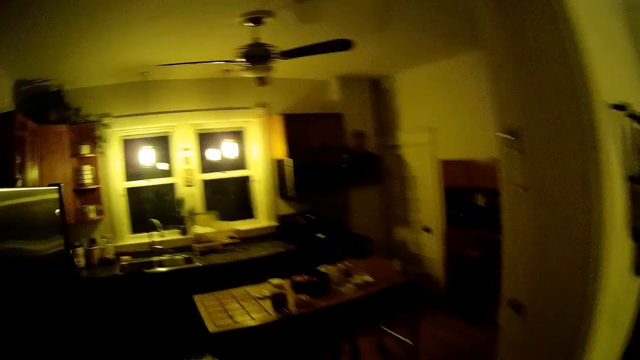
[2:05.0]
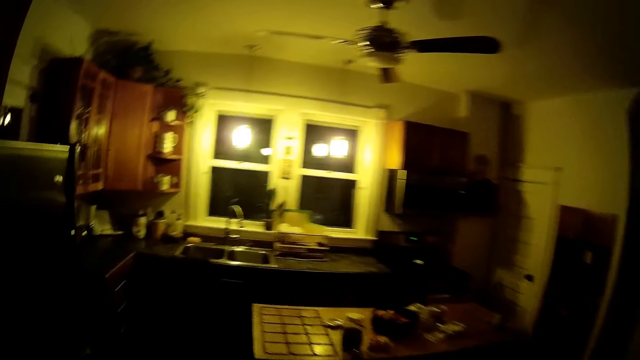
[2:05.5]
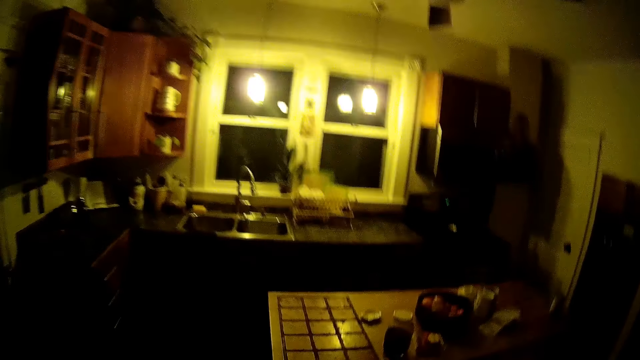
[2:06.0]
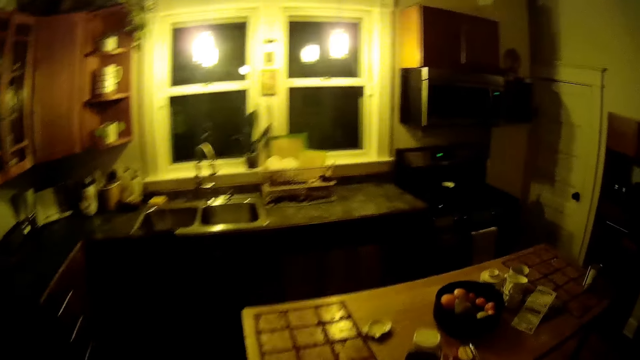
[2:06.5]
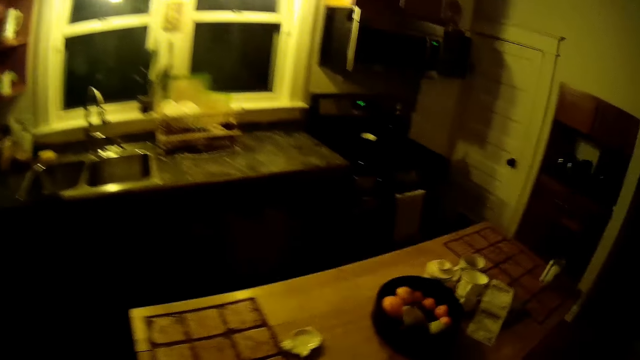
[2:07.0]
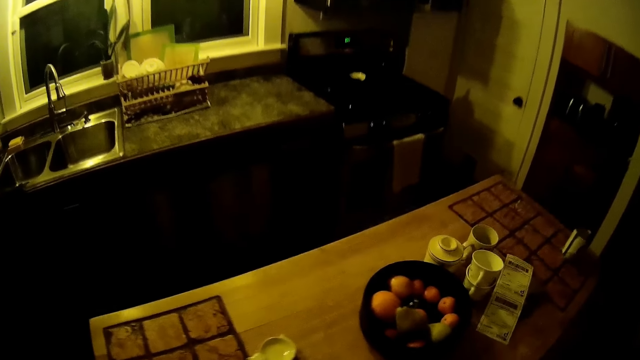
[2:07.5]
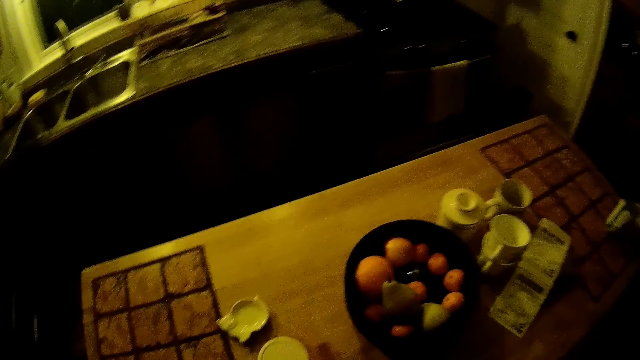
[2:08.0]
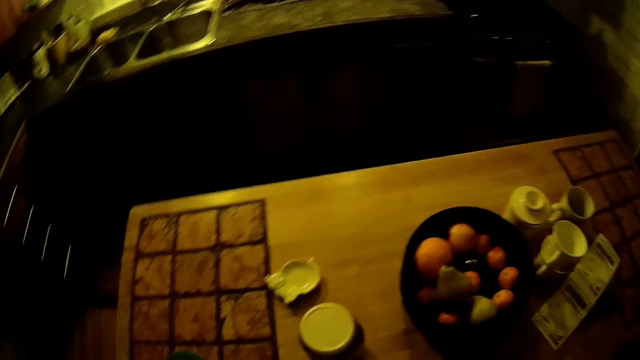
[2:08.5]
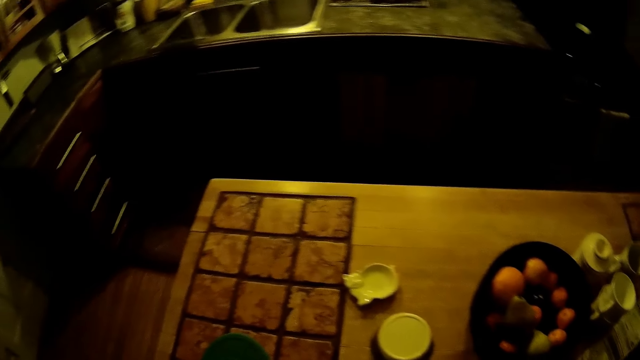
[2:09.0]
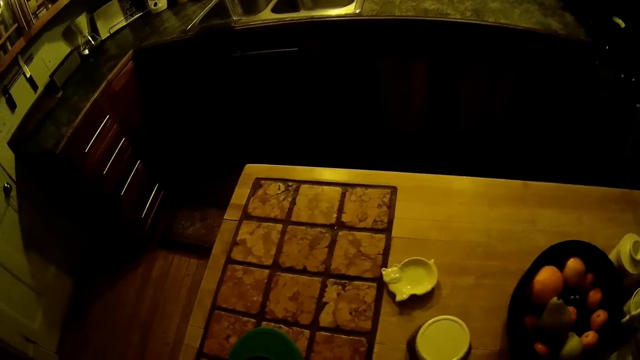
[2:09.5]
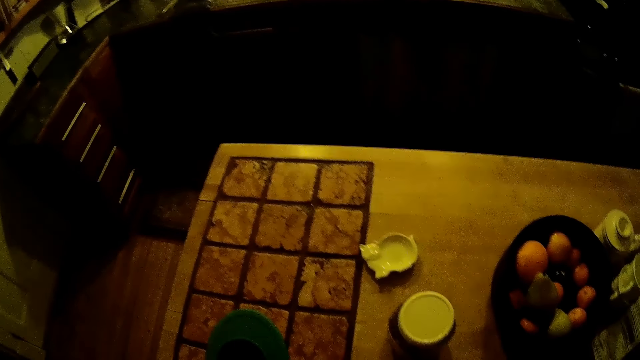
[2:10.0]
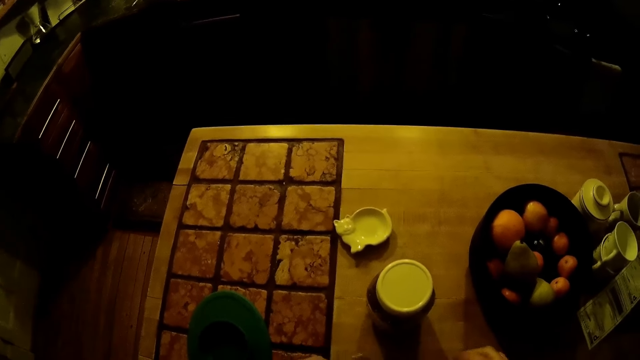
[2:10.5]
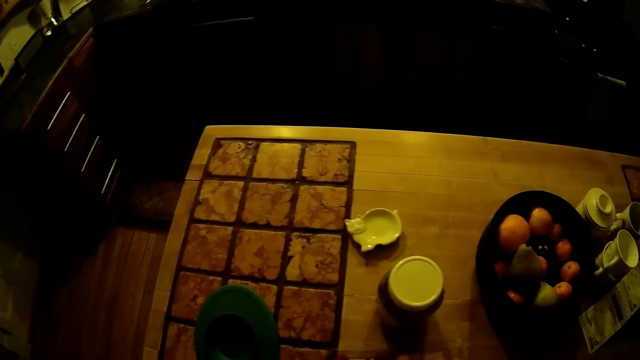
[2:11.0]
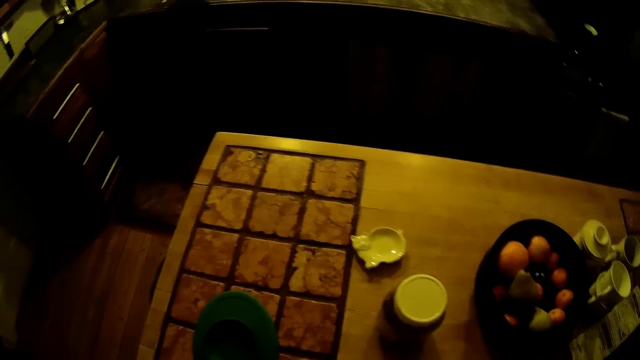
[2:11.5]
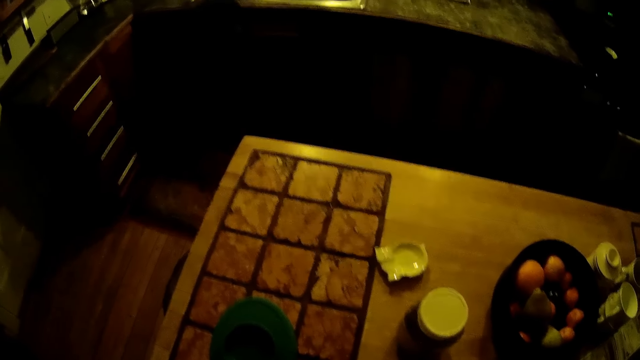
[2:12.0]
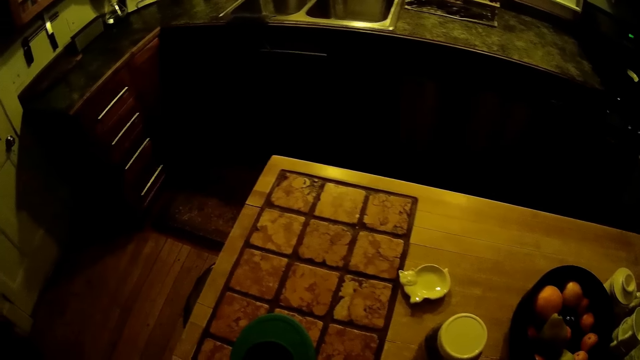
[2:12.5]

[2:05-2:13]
The camera wearer walks in the house. They open the packet of strawberries on the kitchen table with both hands.

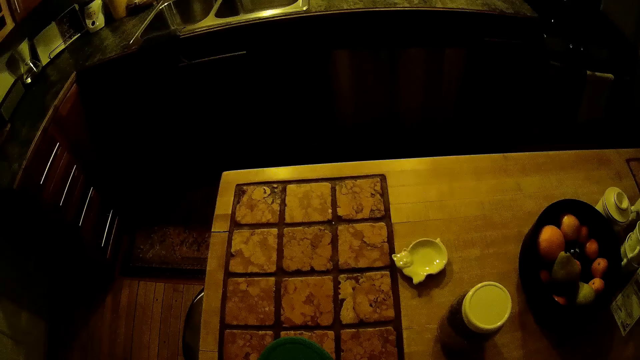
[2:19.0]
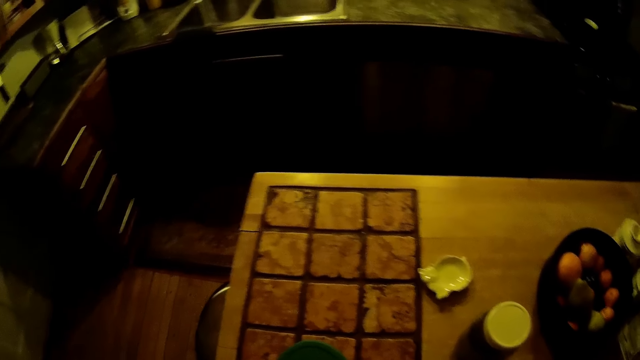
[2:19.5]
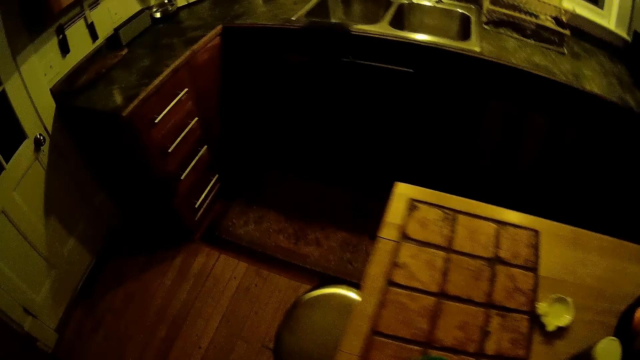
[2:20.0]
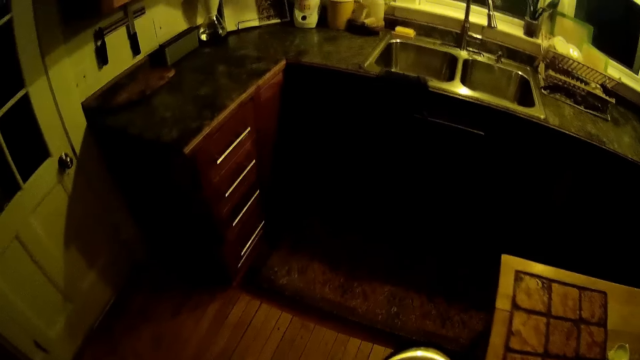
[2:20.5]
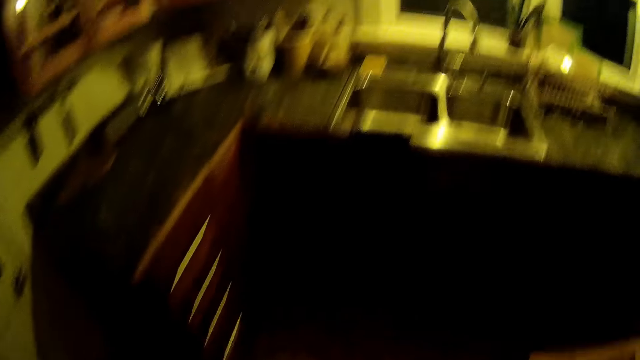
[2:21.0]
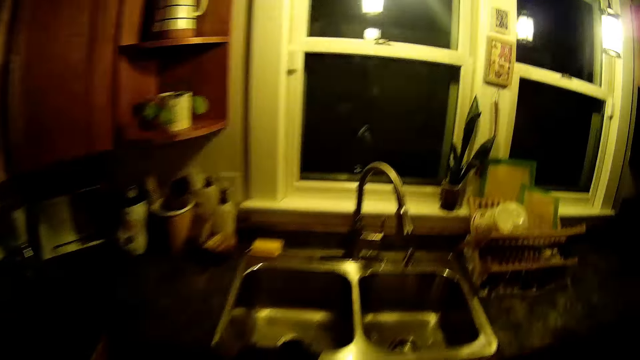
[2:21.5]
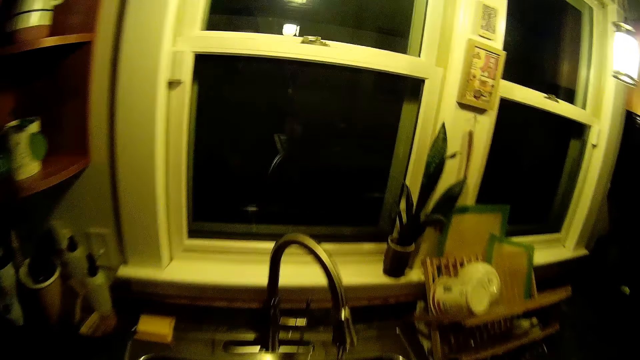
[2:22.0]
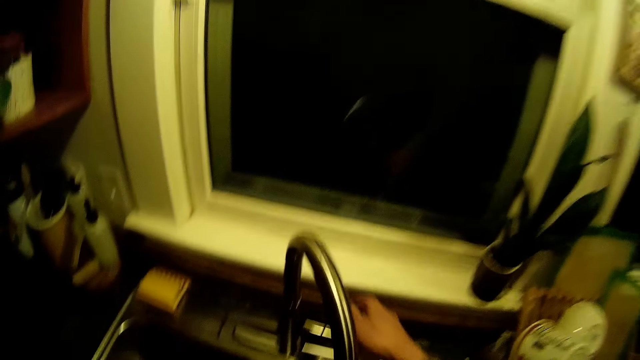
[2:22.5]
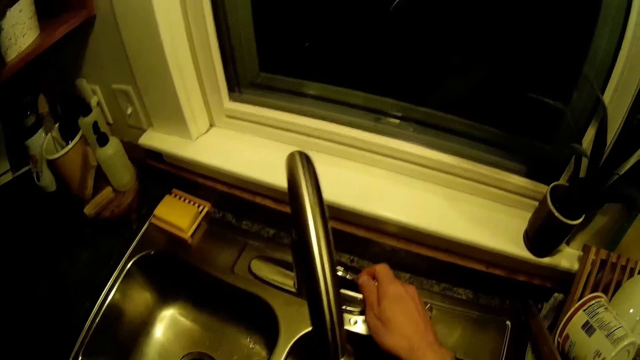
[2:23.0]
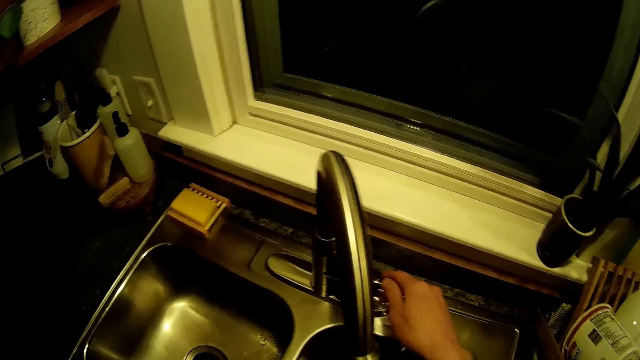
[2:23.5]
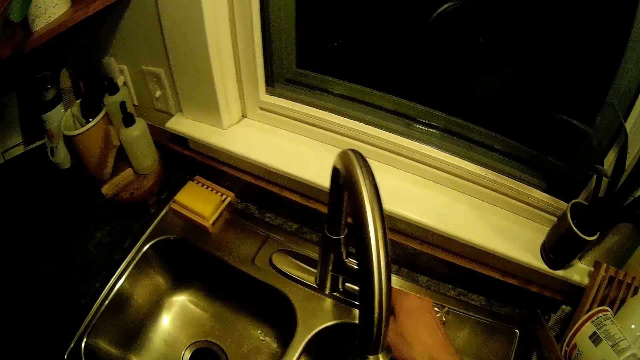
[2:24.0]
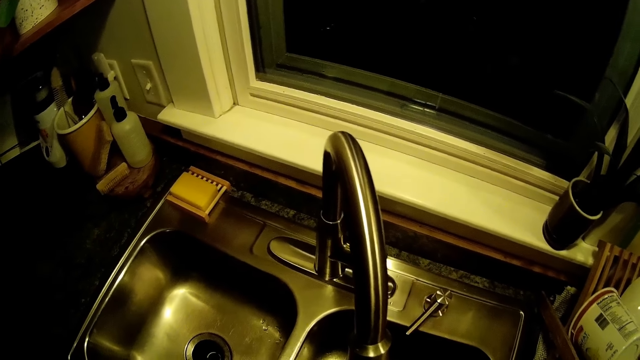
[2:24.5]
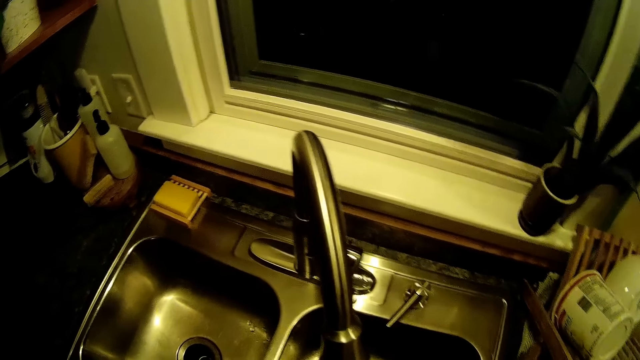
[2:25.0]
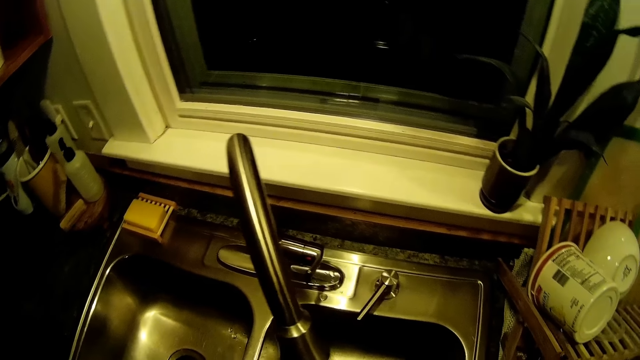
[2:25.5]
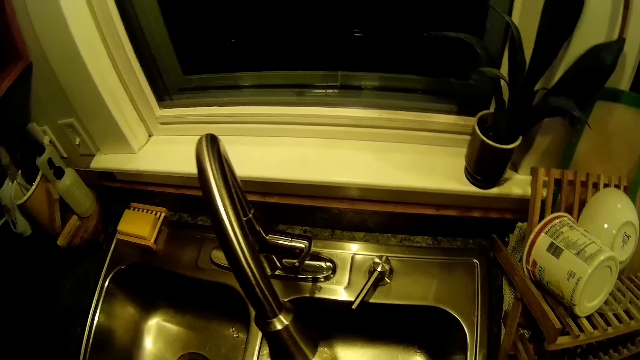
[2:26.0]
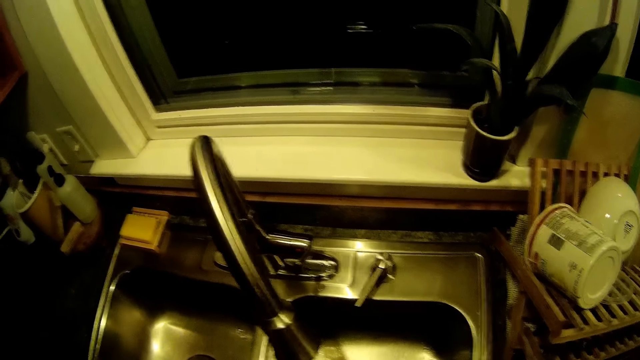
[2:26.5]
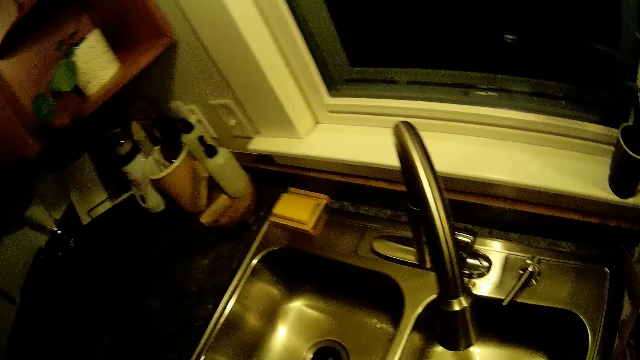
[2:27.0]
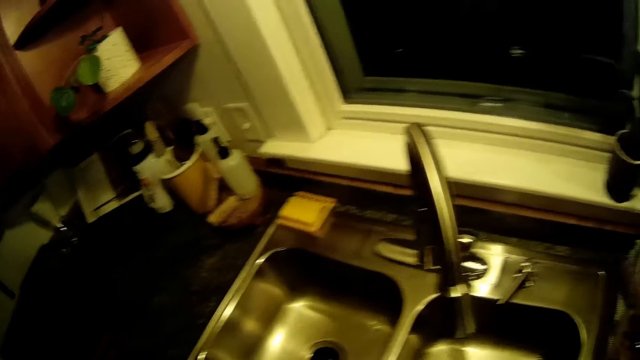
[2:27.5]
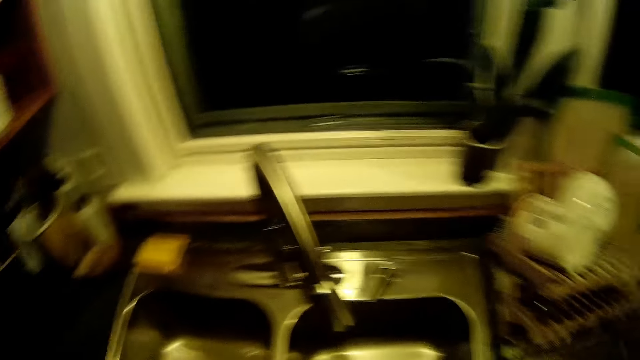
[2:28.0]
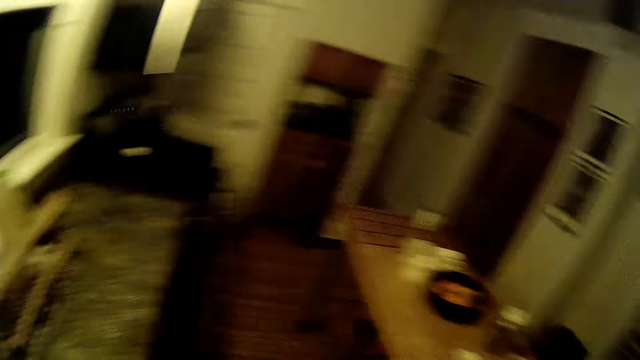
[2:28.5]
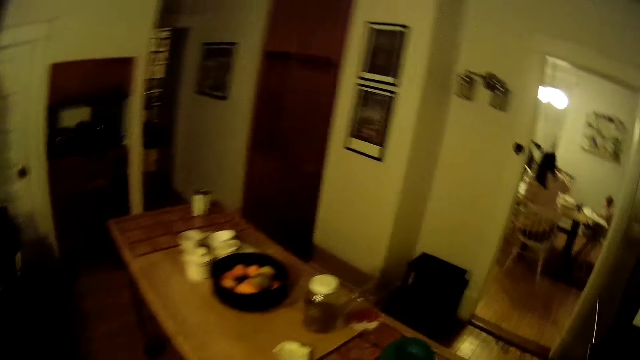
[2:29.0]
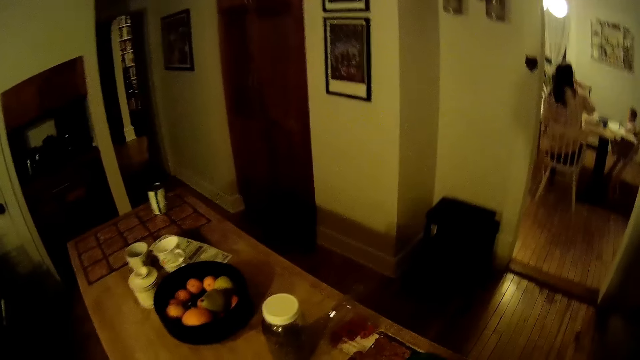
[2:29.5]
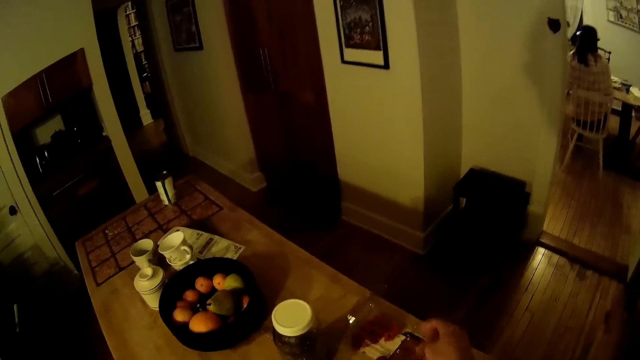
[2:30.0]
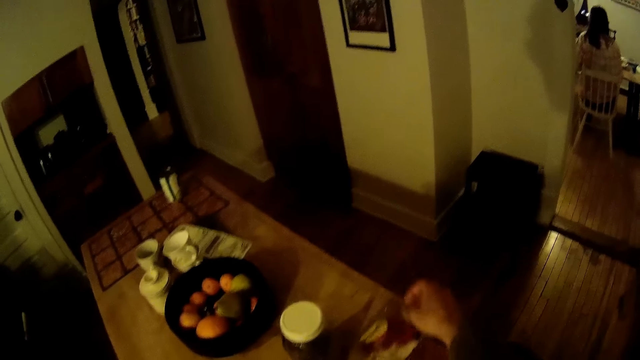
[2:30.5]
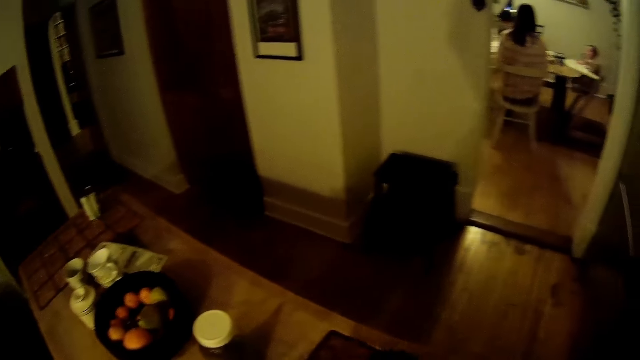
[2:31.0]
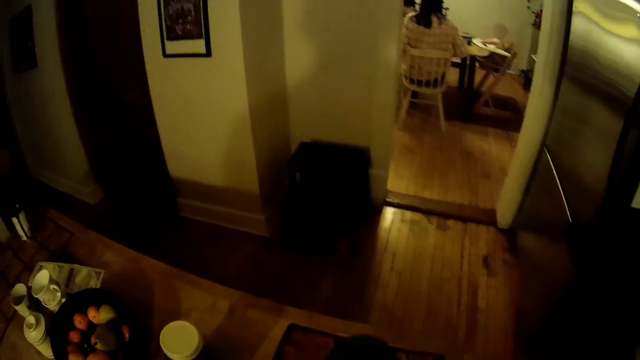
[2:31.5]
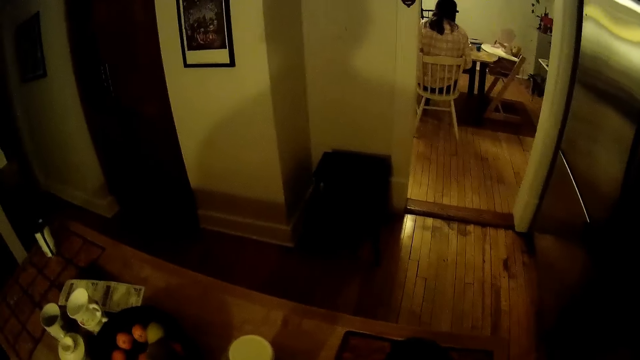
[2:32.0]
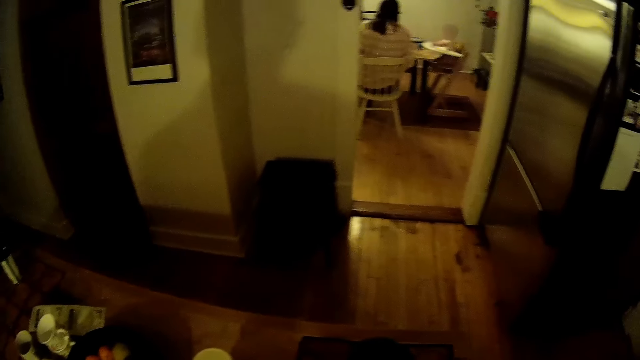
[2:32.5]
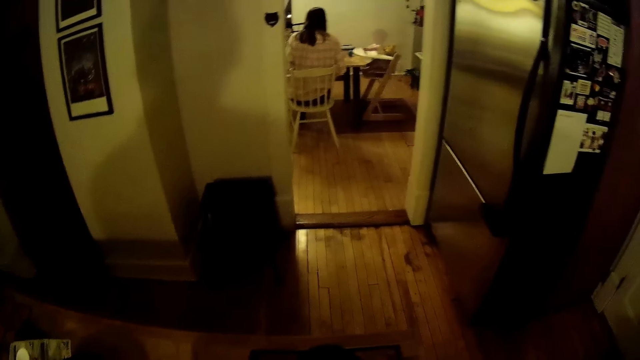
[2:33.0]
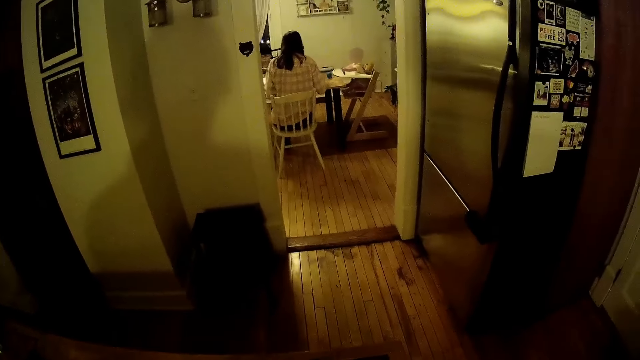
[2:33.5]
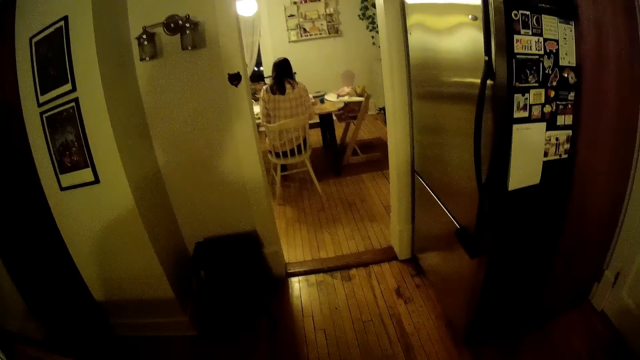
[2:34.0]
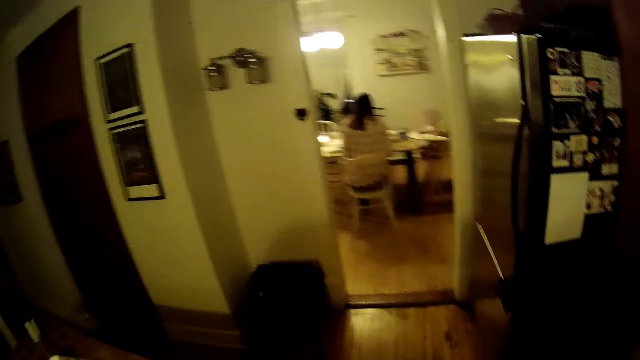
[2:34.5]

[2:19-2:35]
The camera wearer walks in the house. He turns on a tap on a kitchen sink with his right hand. He turns off the tap on the kitchen sink with his right hand. He walks in the house. He does something. He places his right hand on the packet of strawberries on the kitchen table. He looks around.
